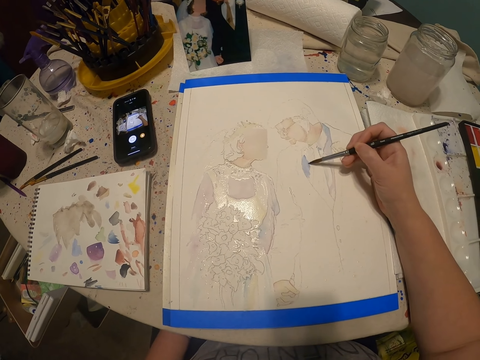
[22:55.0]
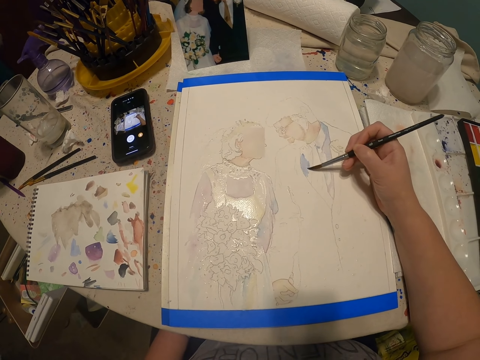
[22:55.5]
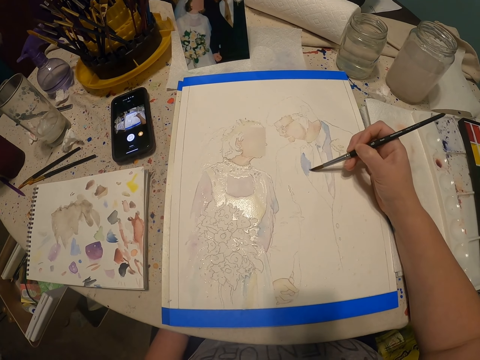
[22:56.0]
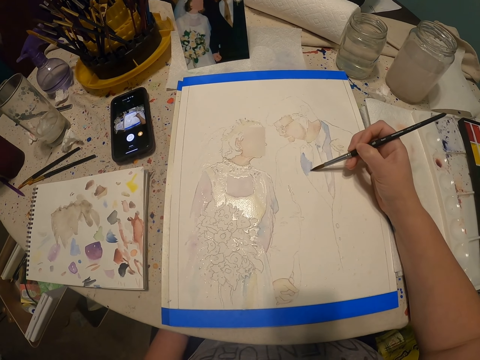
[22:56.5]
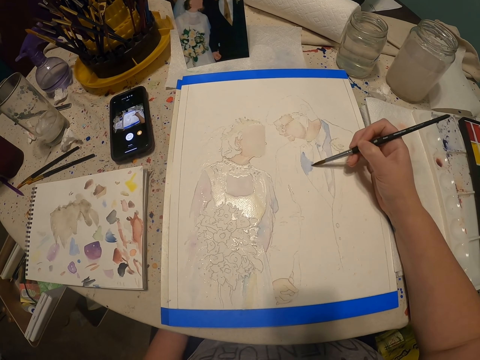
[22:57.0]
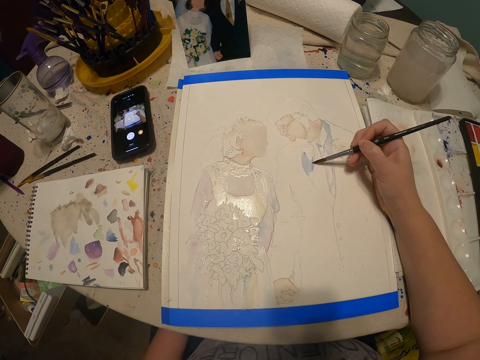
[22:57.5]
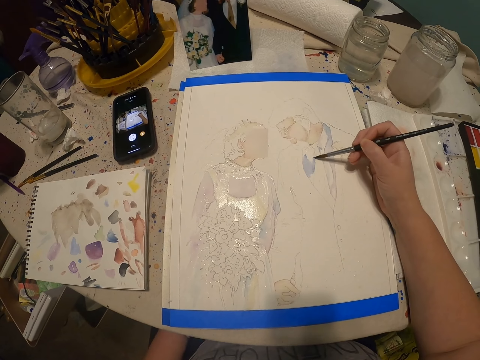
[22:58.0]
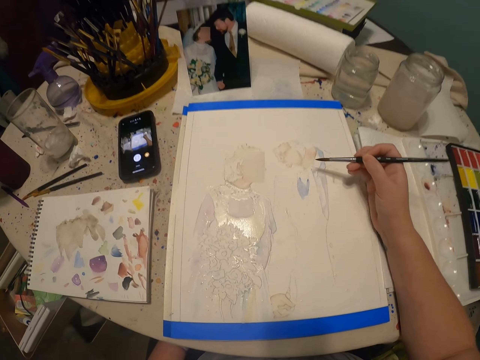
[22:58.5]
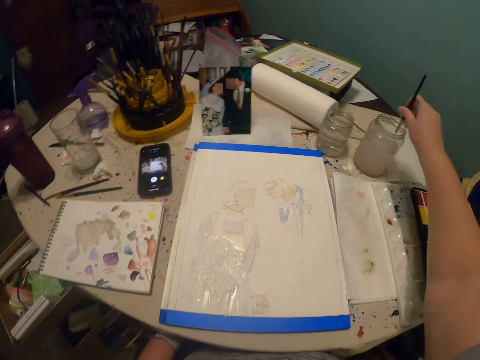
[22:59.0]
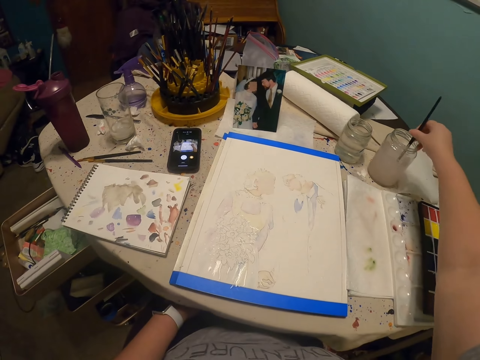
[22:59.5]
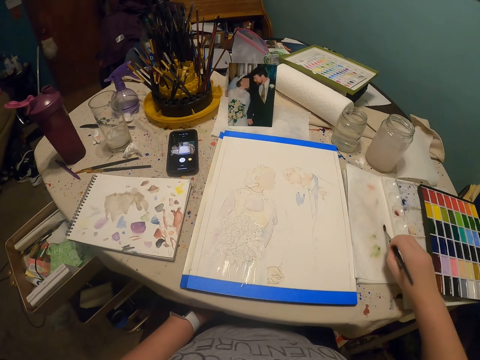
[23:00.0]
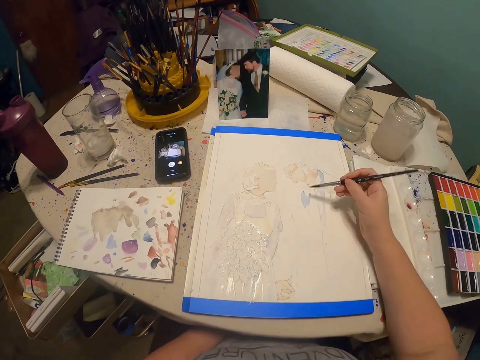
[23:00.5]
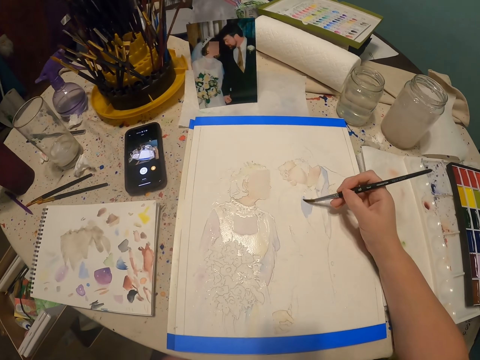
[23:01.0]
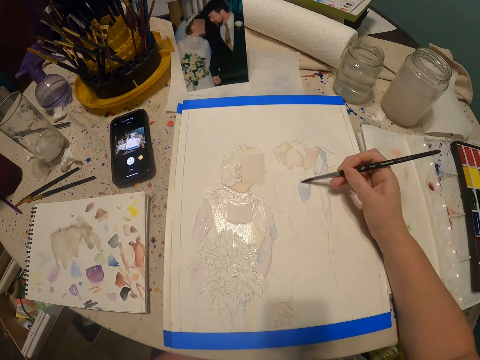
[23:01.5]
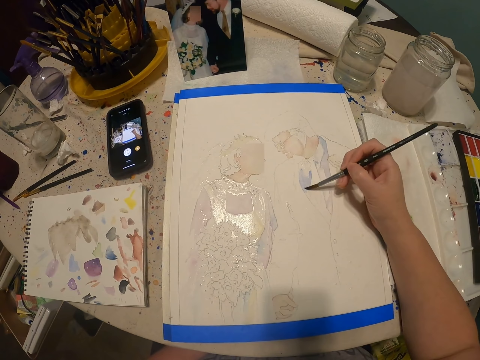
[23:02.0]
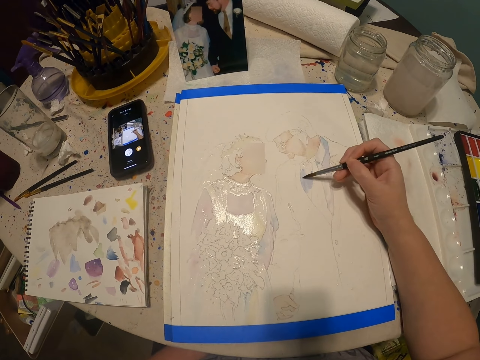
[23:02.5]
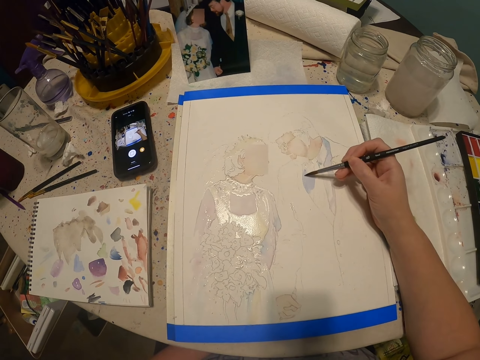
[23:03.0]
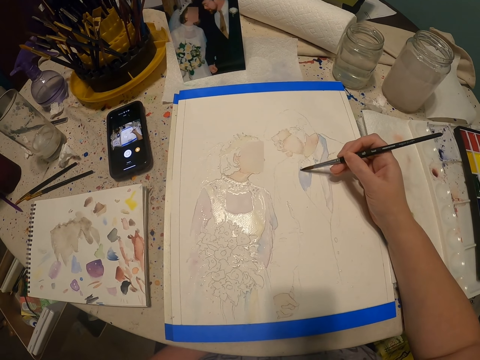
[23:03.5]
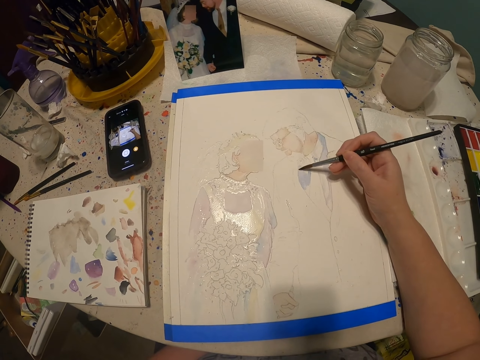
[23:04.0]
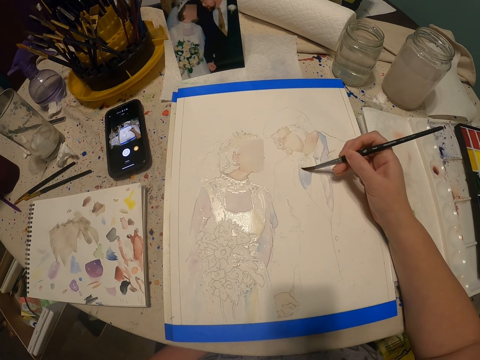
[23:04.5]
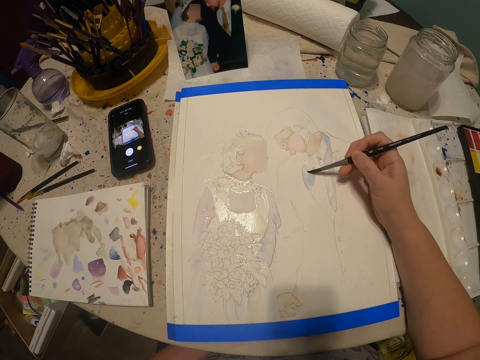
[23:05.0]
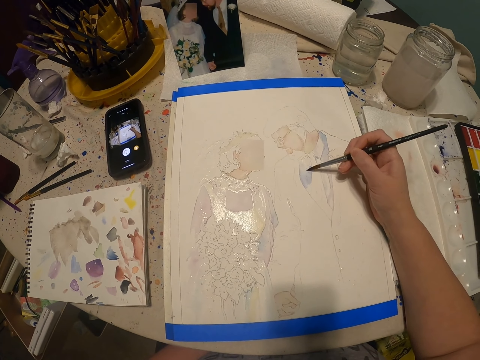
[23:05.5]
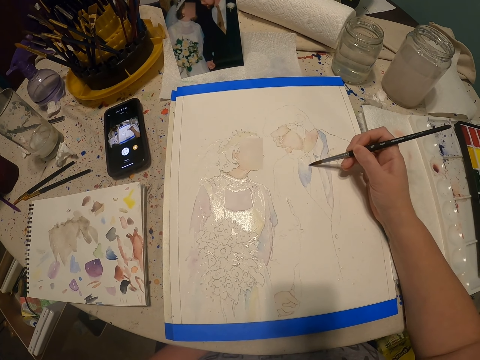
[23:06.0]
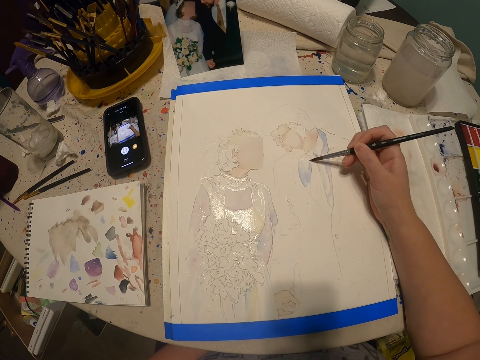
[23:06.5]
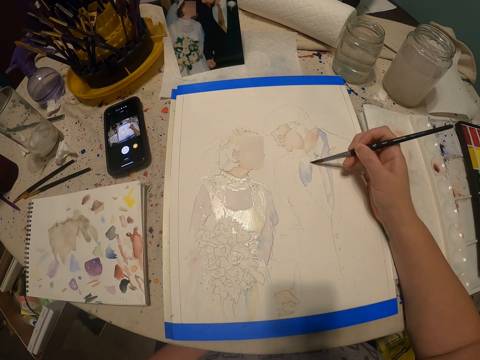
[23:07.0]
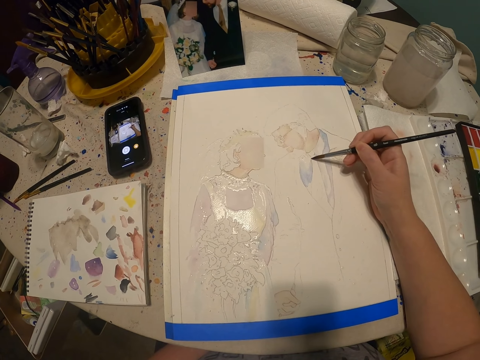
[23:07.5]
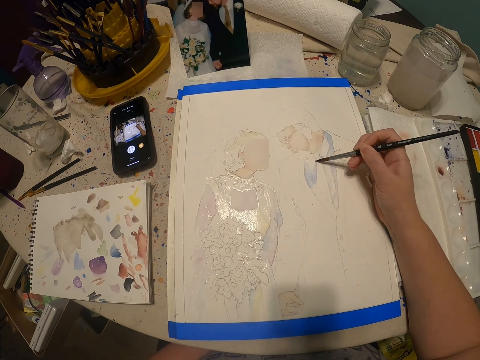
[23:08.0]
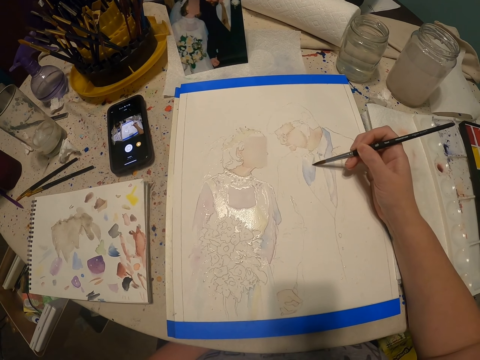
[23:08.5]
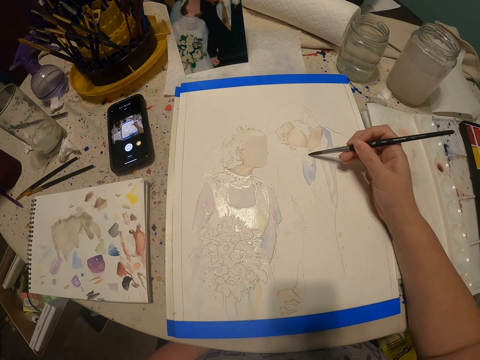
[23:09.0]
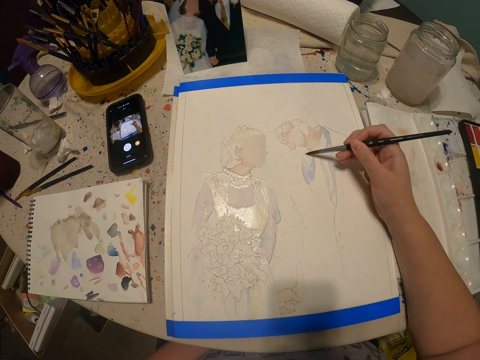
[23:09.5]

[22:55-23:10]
The camera wearer dips the paintbrush in the water. They wipe the paint brush. They paint the sketch on a paper.

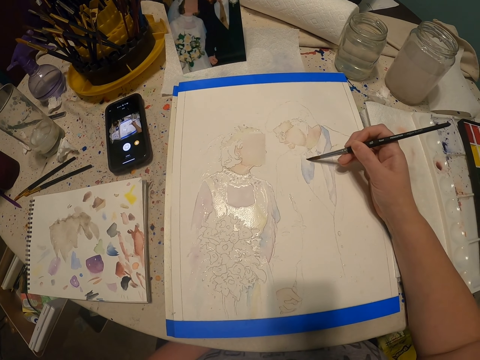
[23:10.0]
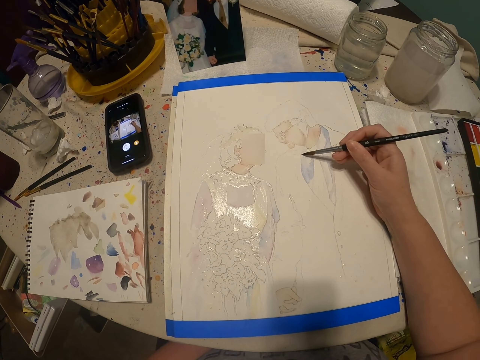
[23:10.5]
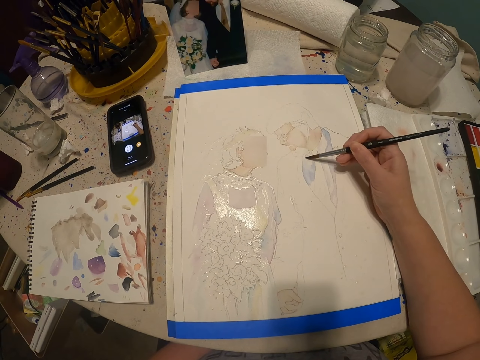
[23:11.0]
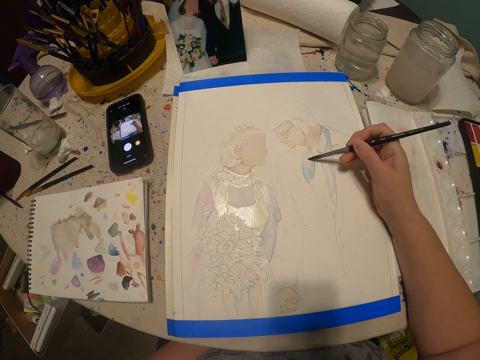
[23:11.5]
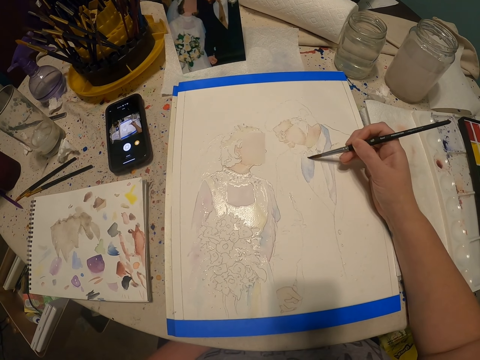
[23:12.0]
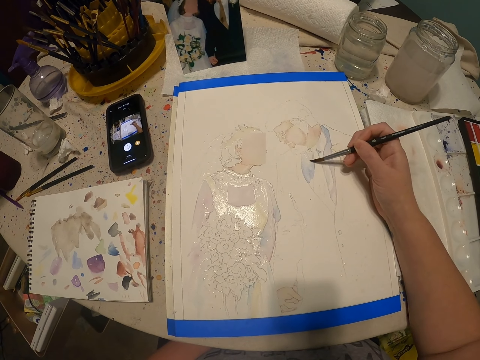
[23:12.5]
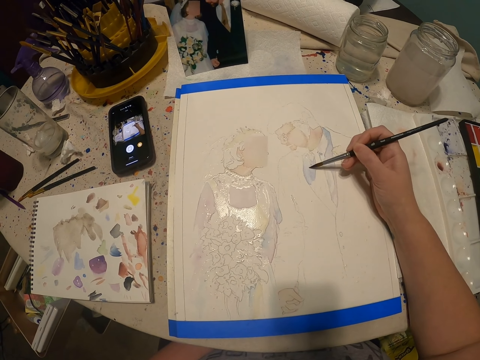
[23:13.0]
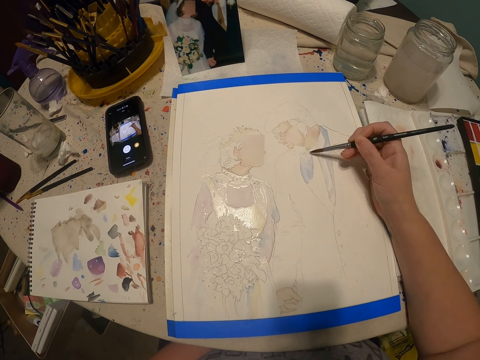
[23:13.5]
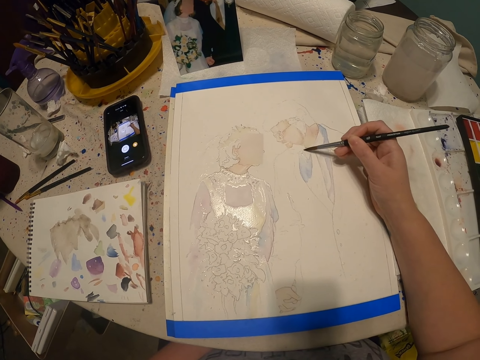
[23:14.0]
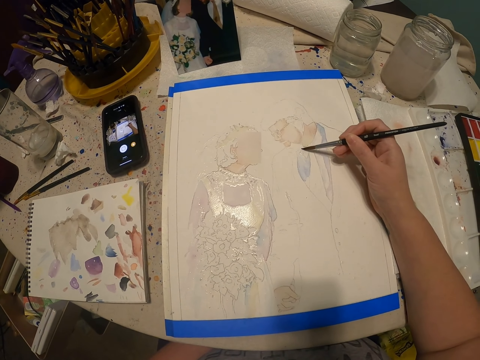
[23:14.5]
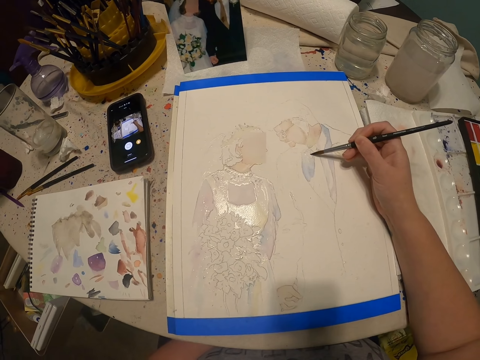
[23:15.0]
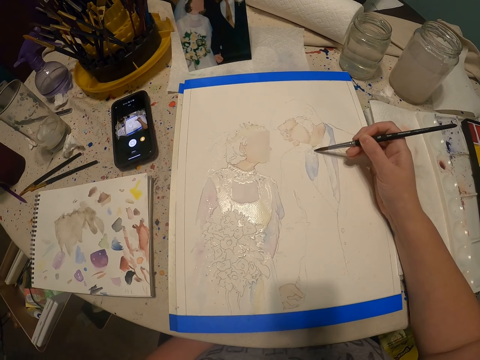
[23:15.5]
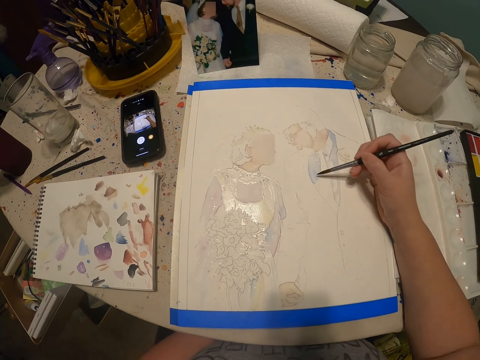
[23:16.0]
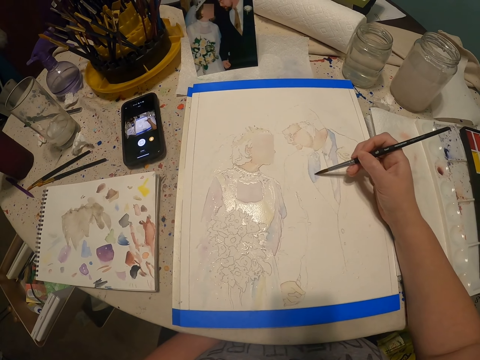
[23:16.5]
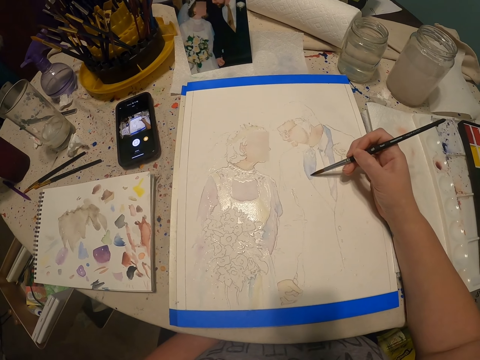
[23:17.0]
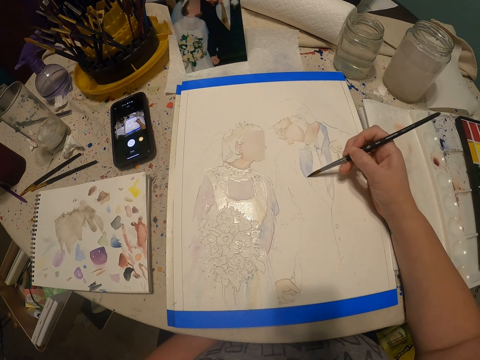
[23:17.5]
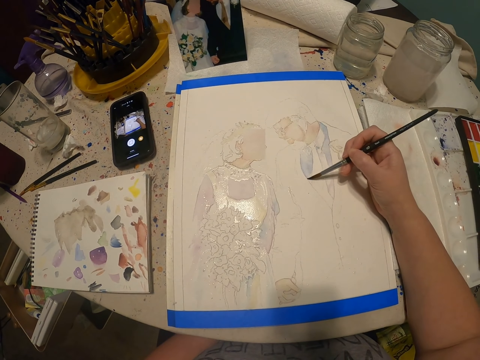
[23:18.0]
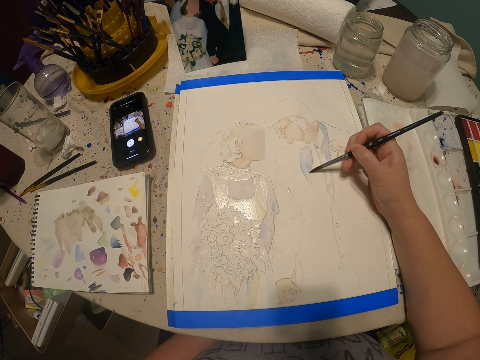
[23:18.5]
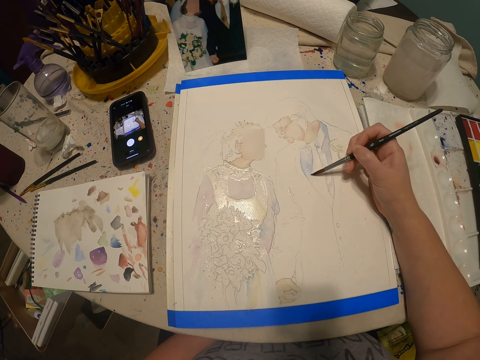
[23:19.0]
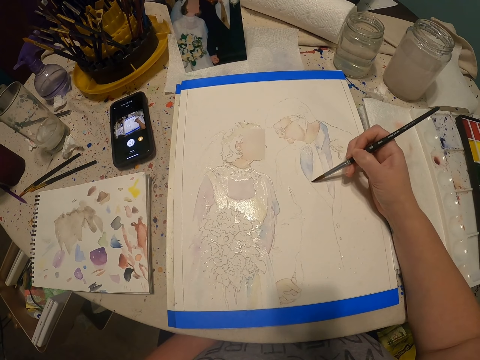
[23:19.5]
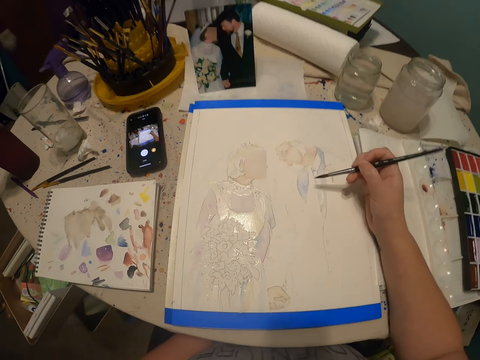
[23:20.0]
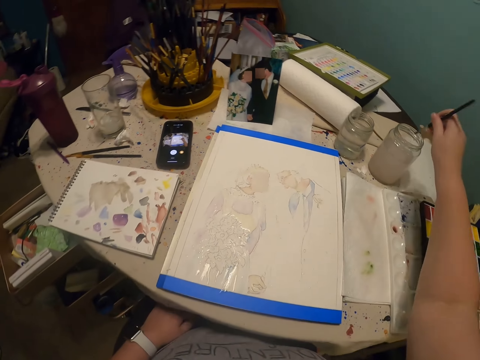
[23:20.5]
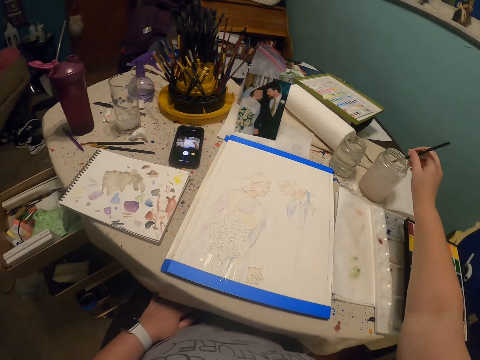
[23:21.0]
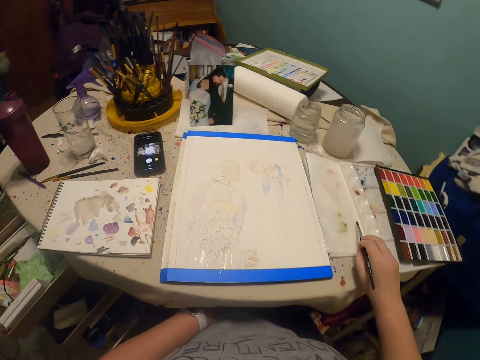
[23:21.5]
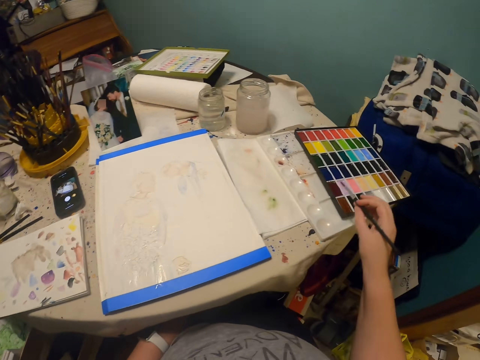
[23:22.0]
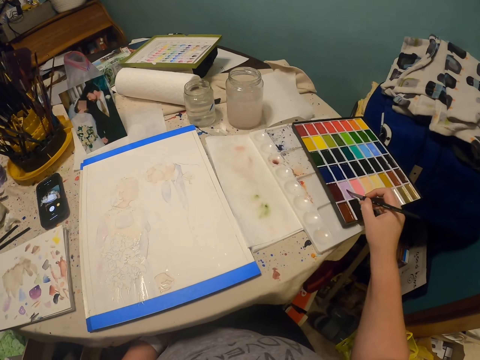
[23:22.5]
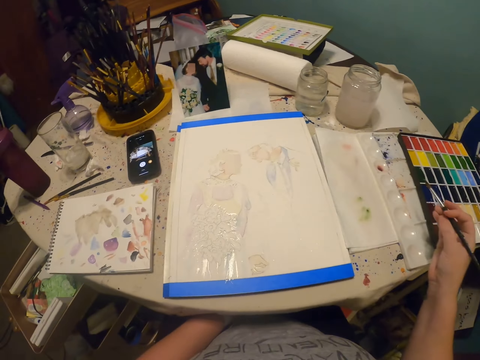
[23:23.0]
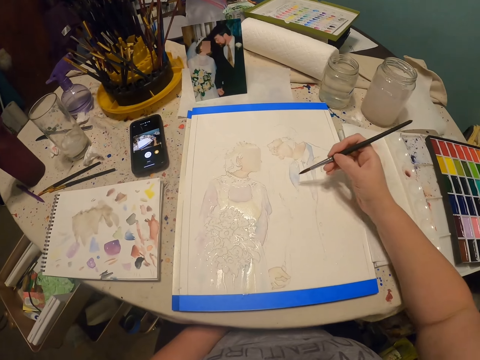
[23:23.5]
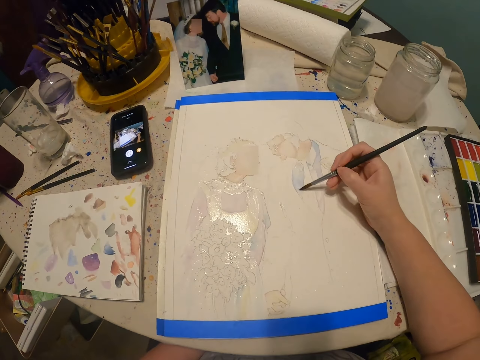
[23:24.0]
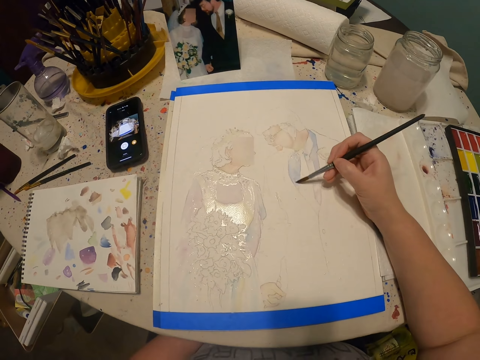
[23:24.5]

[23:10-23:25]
The camera wearer dips the paintbrush in the water. They wipe the paint brush. They dip the paintbrush in the colour box and rub the paint brush in paint. They paint the sketch on a paper.
